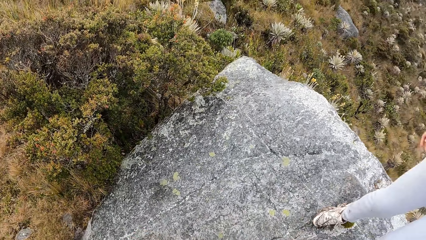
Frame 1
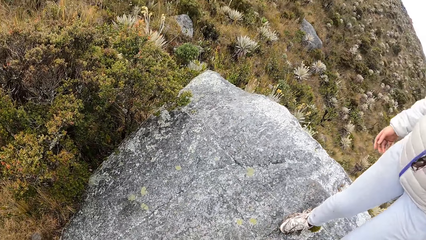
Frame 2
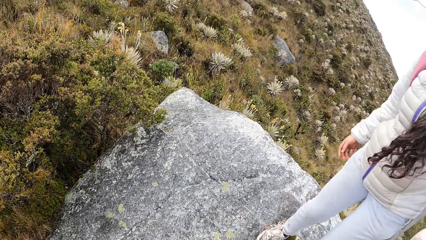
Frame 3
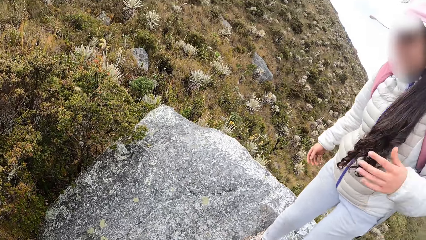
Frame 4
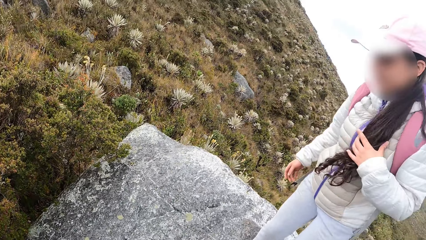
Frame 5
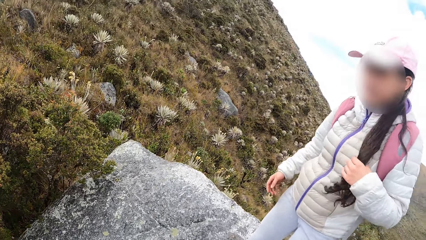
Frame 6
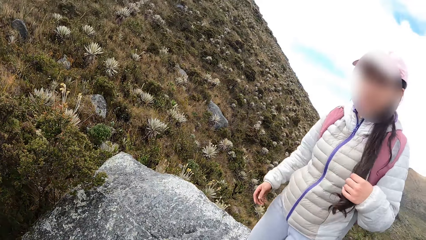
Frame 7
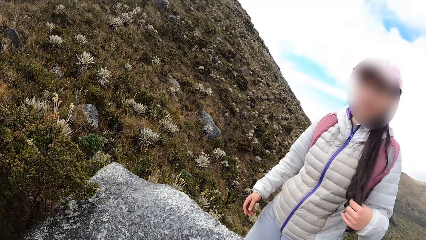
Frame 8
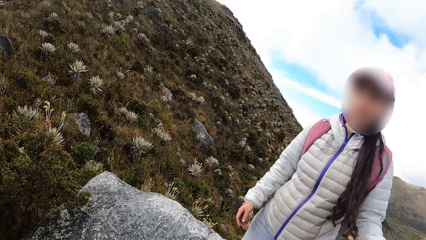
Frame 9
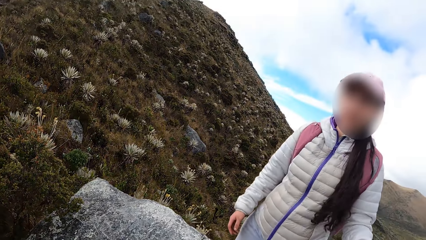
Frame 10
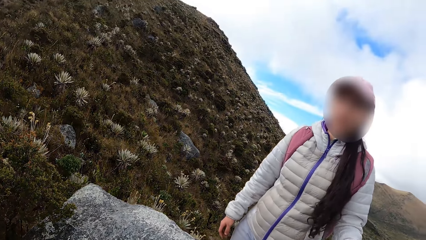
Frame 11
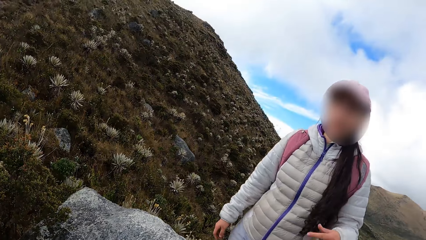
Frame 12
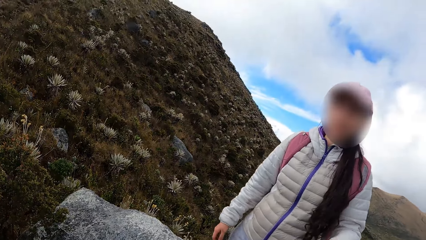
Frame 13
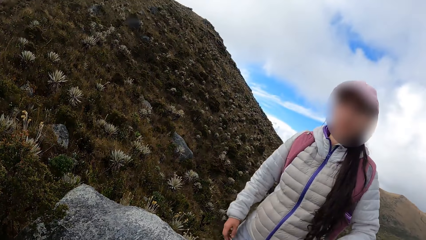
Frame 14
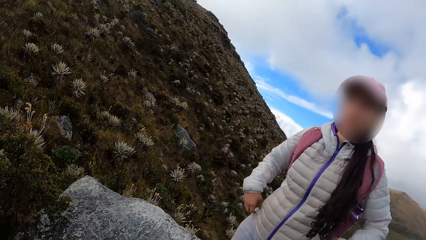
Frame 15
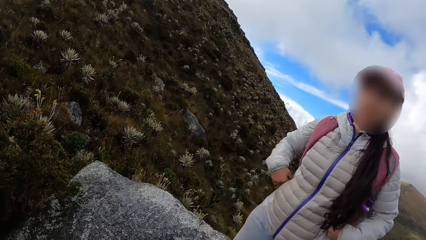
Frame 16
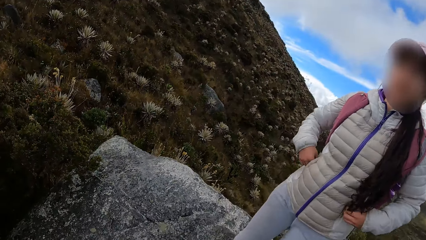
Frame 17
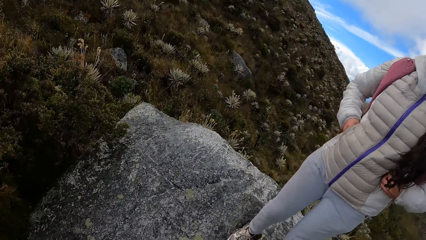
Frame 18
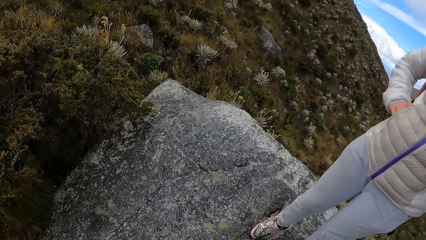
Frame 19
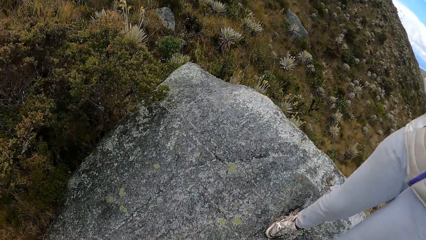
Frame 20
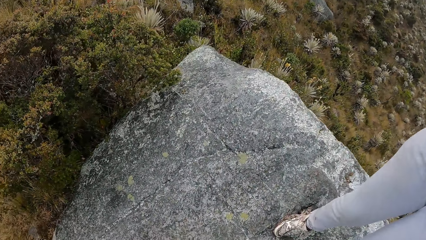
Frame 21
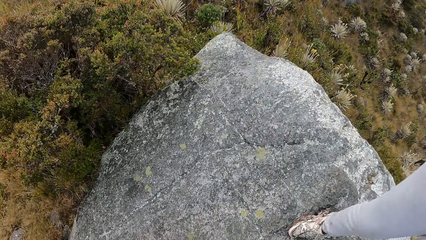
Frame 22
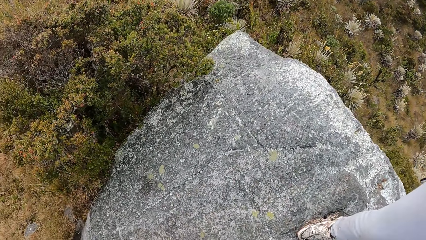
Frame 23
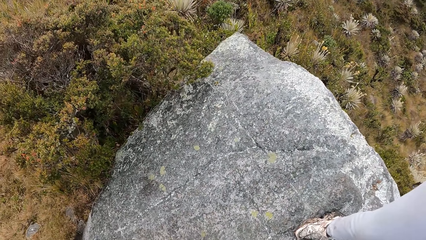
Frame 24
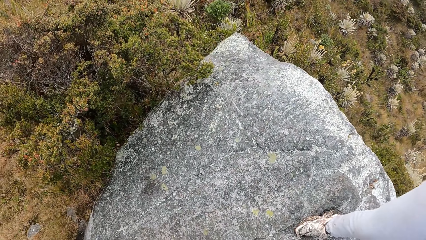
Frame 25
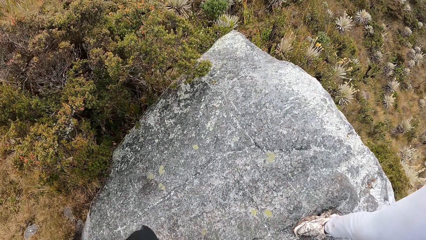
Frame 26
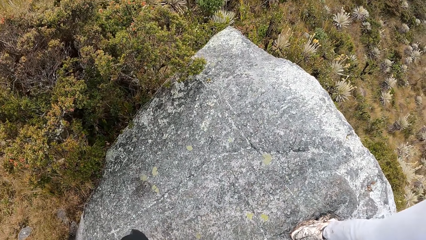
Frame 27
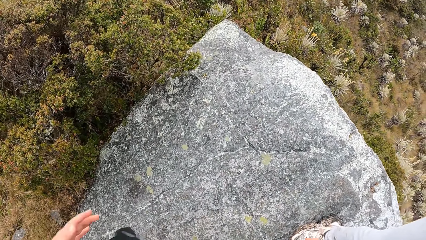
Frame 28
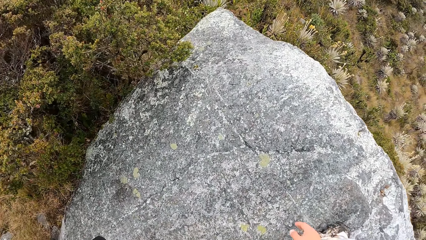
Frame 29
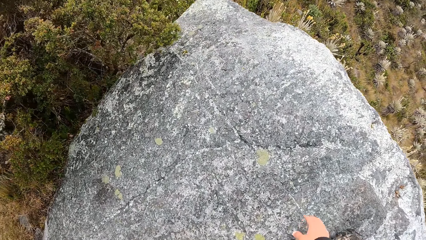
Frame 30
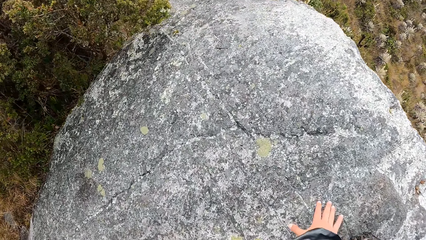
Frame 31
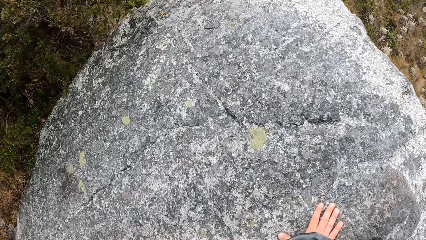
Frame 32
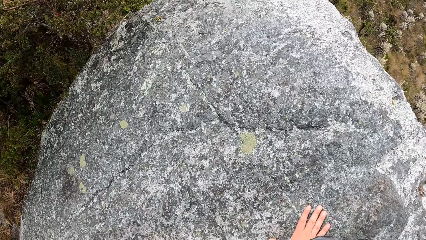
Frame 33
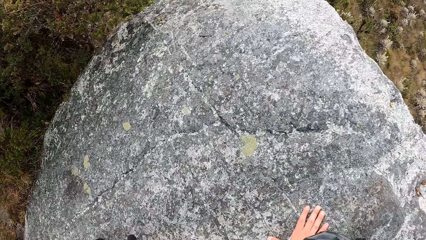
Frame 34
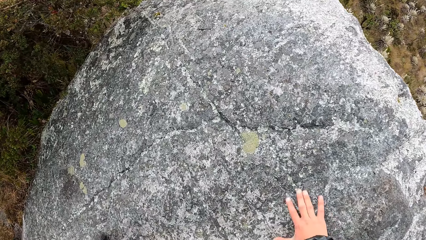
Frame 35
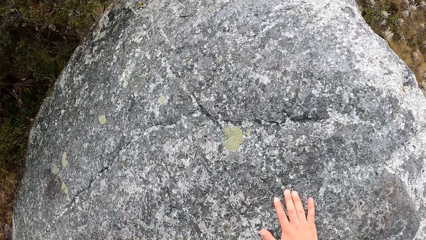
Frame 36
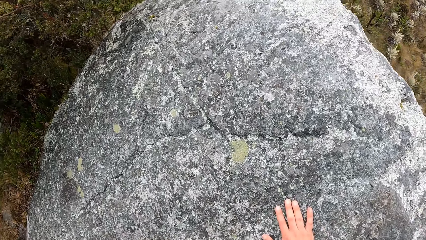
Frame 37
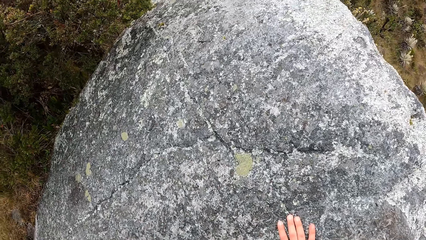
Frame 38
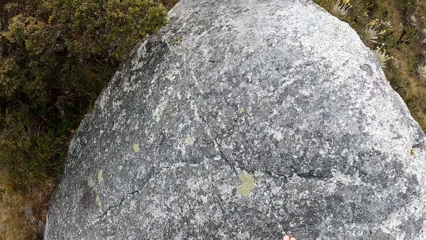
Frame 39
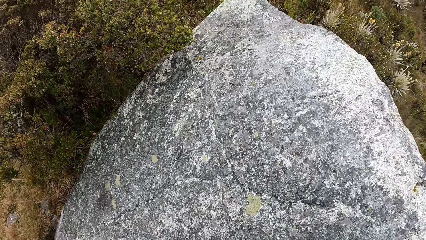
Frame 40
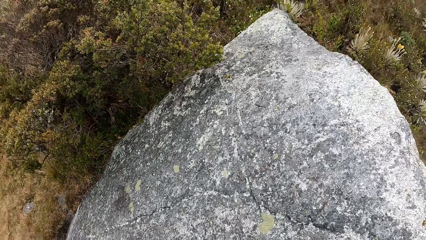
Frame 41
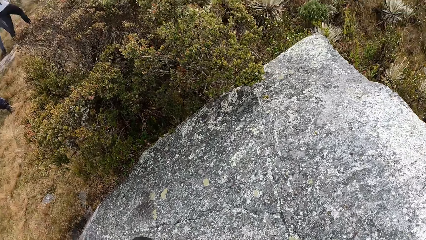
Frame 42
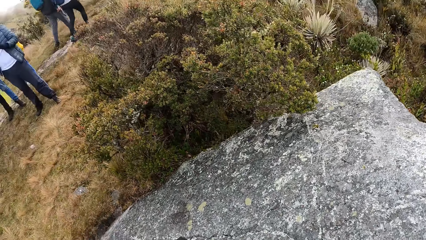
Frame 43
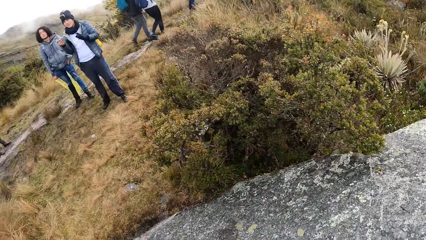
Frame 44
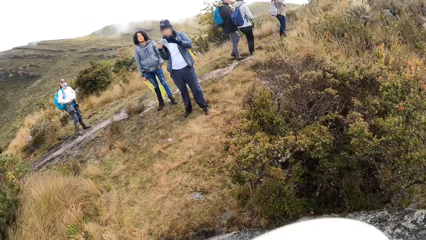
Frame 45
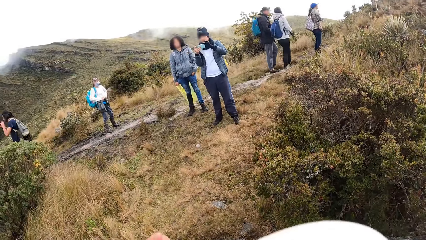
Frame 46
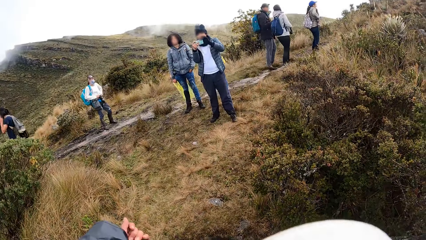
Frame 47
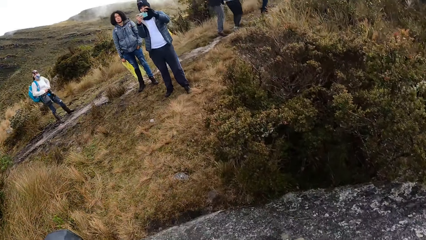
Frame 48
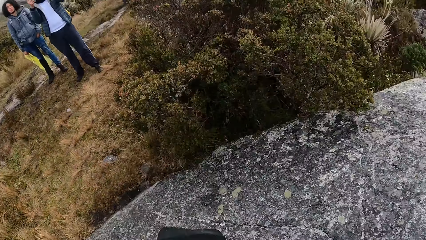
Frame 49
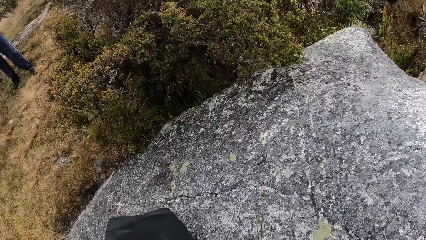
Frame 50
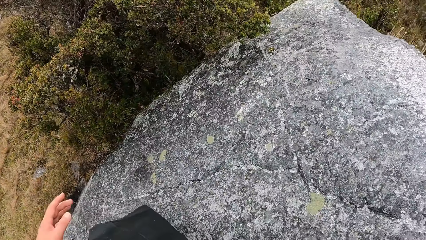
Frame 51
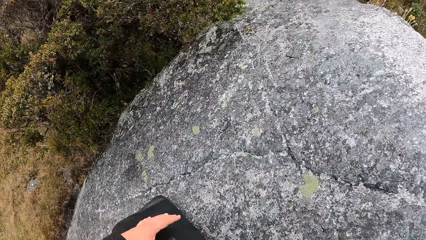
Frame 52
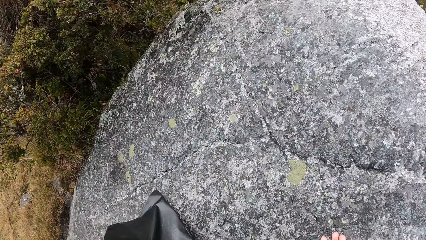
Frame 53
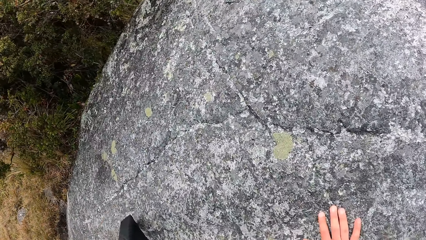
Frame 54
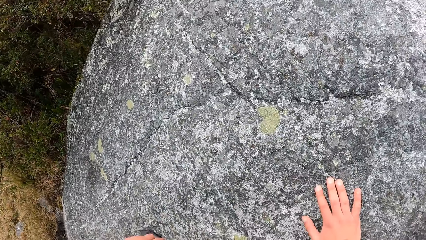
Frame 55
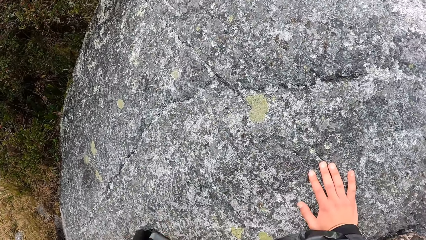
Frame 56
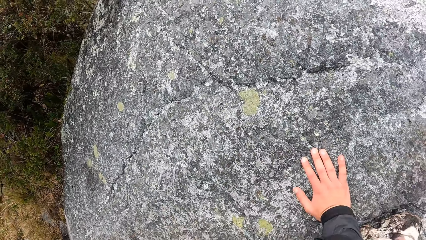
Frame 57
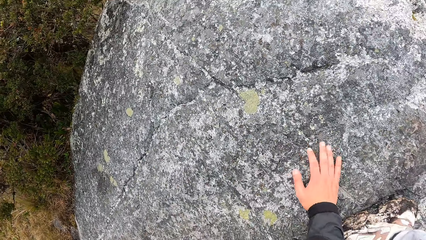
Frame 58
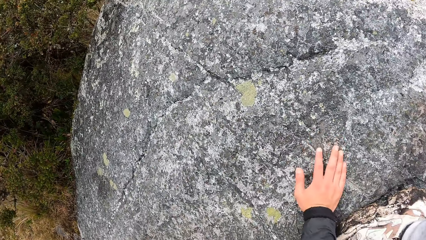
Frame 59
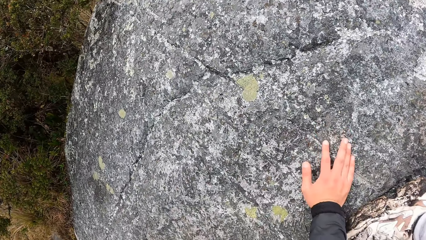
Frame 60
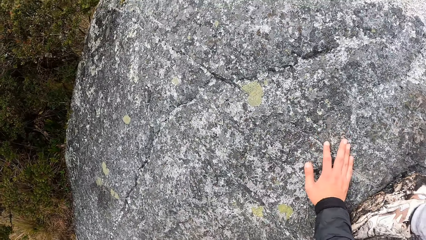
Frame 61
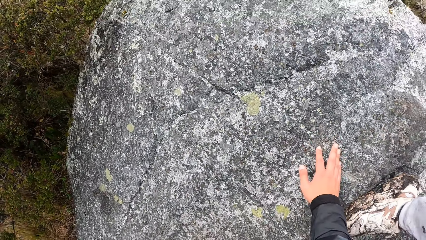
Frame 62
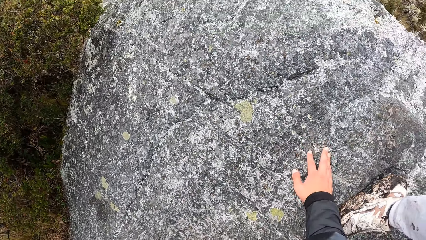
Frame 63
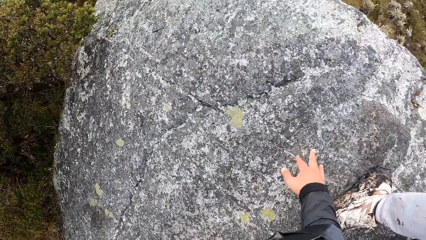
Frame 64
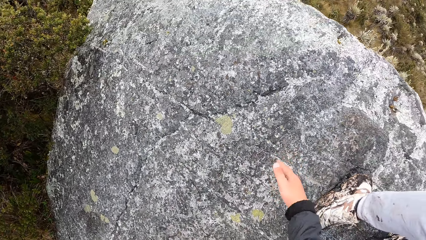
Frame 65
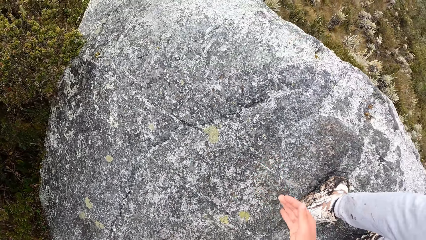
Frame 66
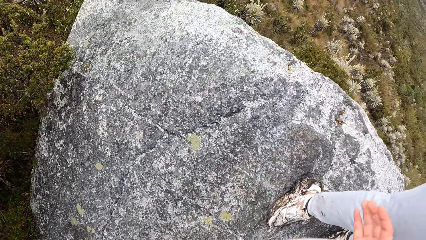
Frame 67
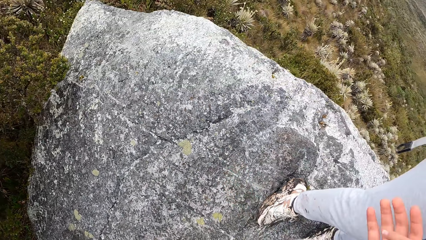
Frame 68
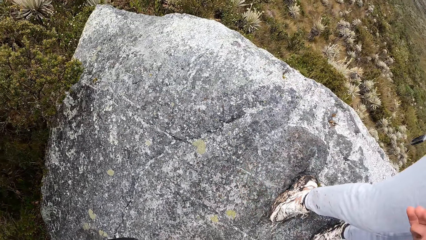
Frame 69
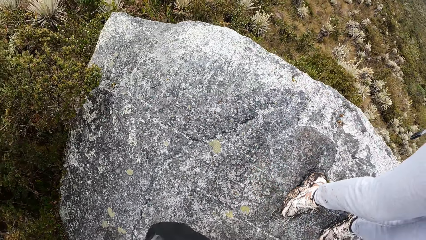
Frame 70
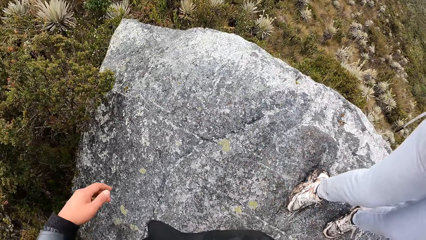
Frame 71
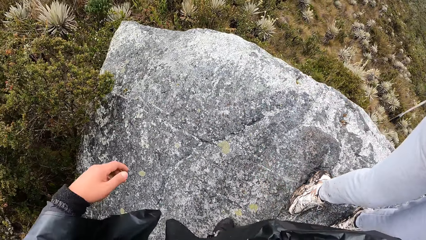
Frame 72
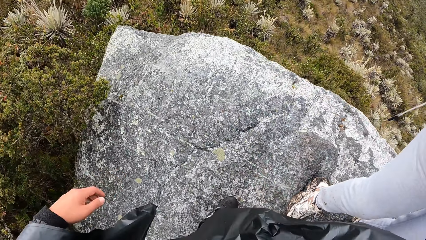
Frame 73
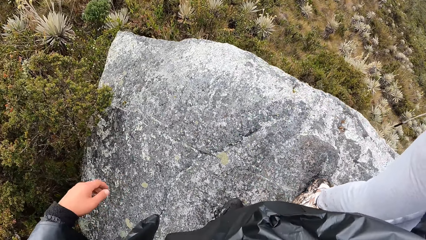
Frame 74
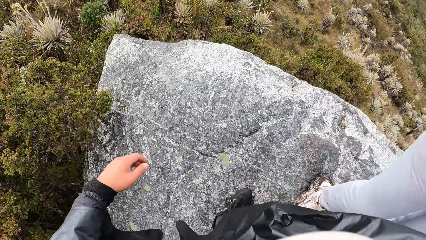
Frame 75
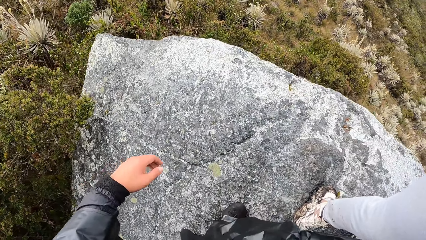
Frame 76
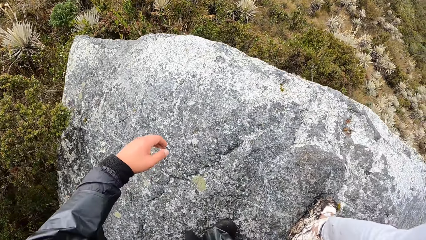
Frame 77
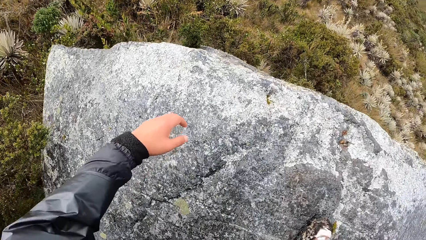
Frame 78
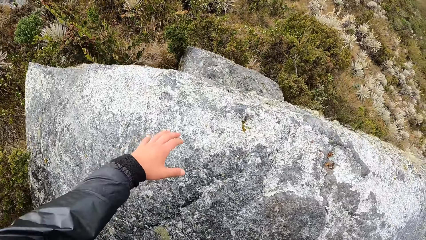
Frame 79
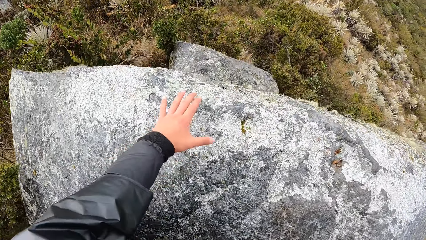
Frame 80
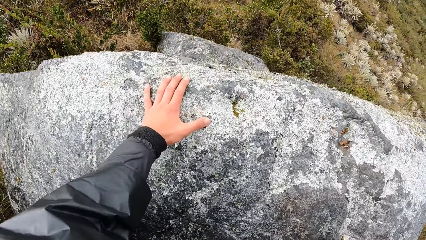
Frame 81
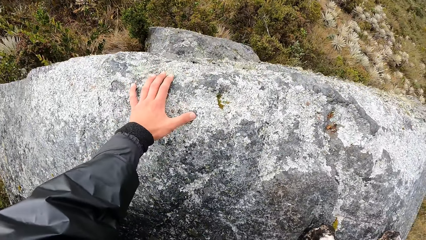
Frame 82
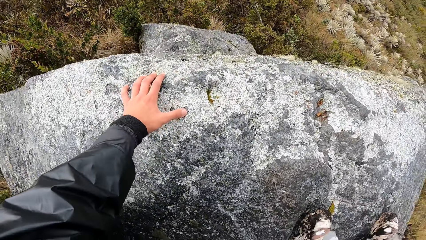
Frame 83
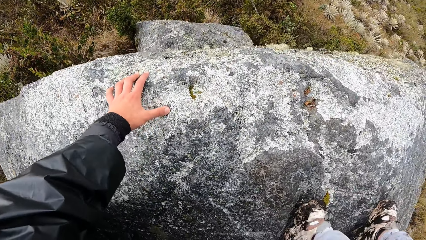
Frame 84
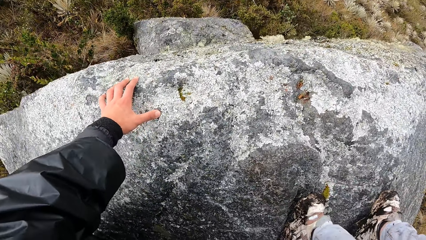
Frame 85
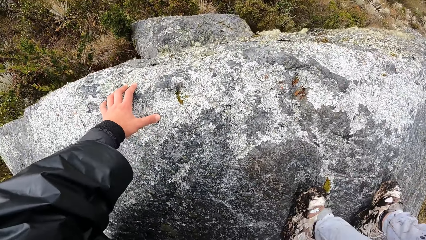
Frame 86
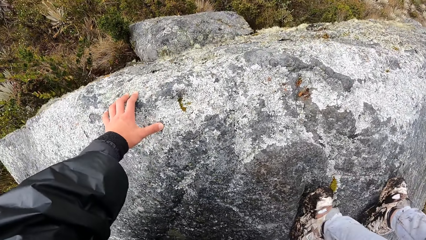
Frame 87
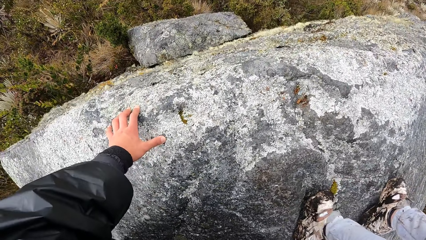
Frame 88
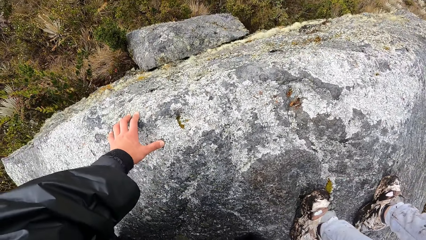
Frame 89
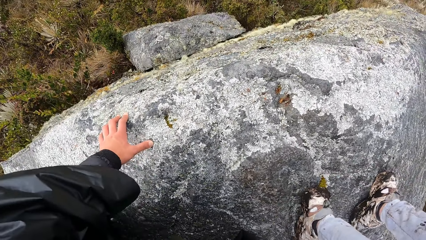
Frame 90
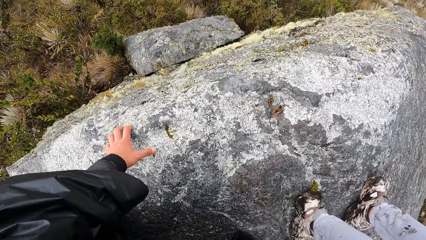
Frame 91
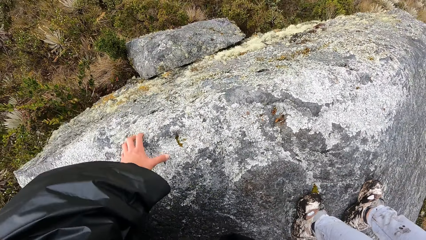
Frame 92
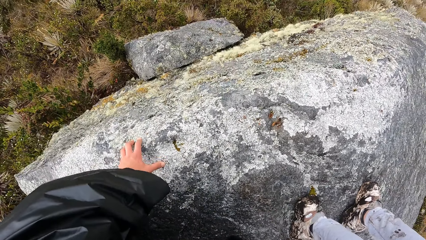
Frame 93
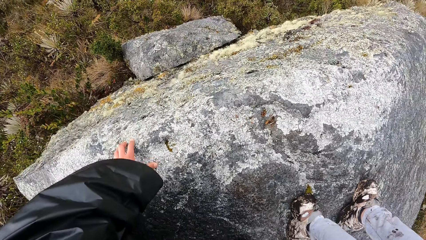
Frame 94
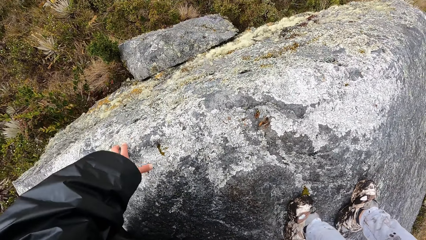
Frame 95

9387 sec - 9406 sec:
A woman adjusts her hair with her left hand. A man snaps pictures with a phone in his hands. The camera wearer touches a stone. They climb the stone.
